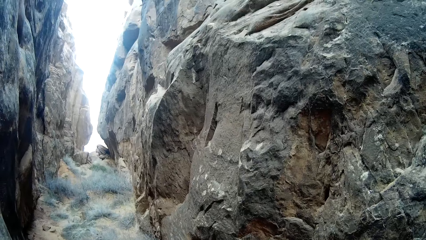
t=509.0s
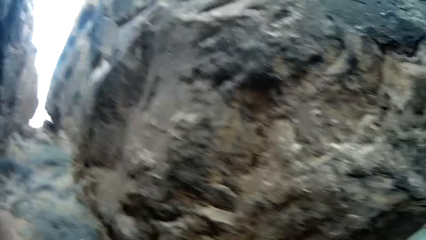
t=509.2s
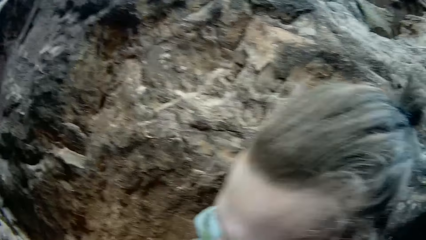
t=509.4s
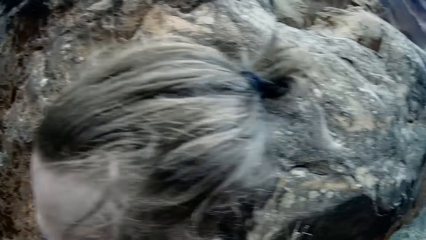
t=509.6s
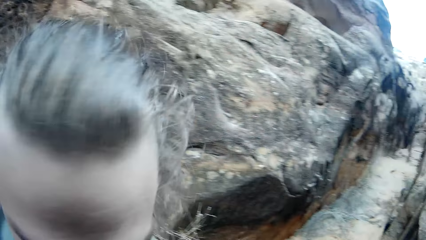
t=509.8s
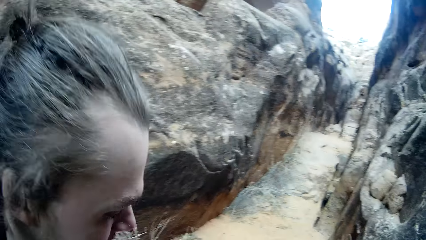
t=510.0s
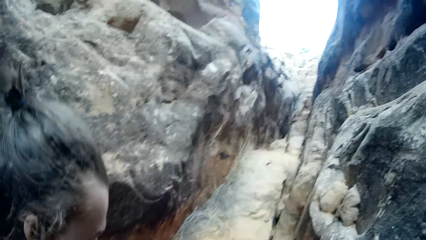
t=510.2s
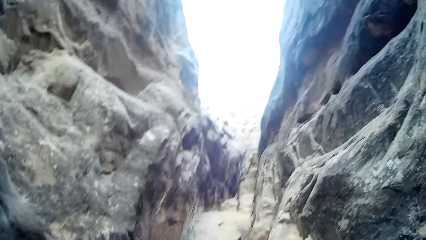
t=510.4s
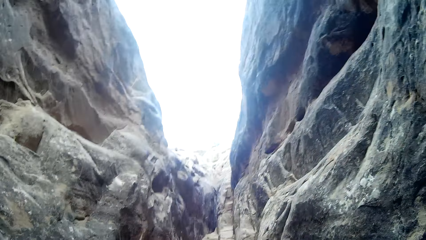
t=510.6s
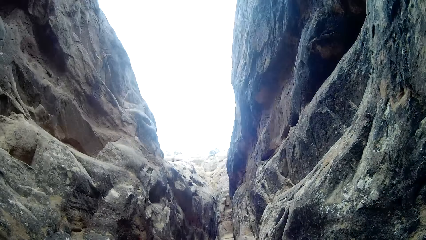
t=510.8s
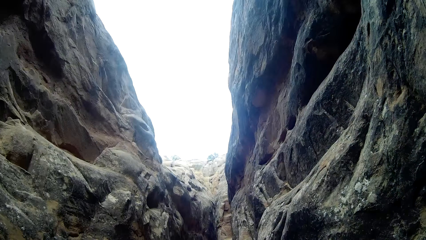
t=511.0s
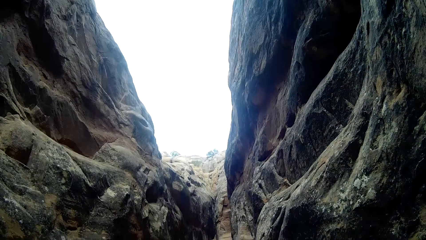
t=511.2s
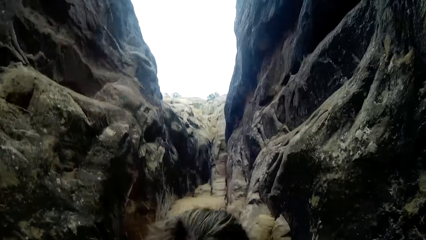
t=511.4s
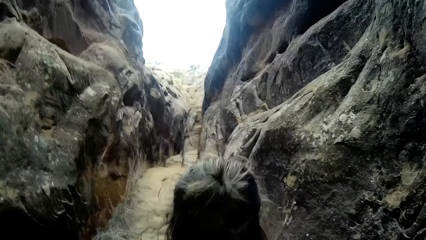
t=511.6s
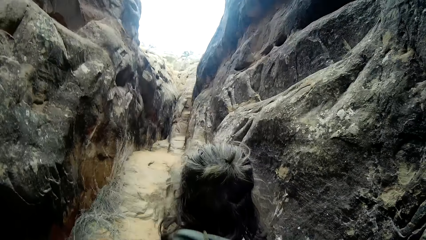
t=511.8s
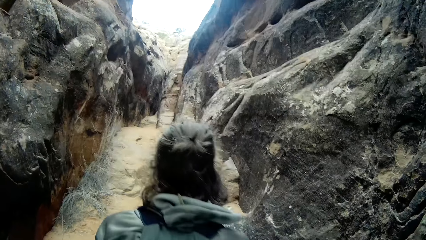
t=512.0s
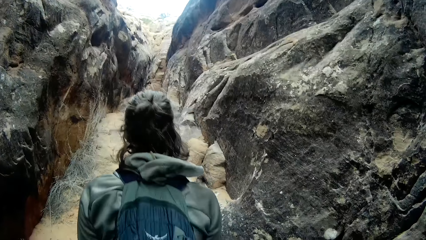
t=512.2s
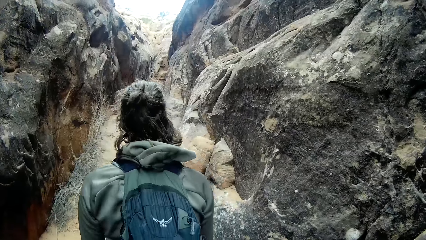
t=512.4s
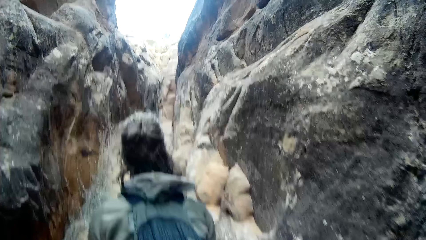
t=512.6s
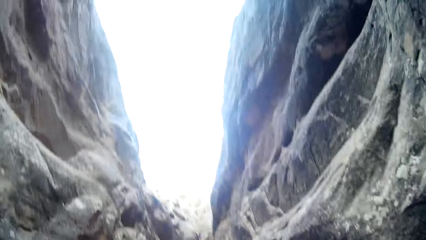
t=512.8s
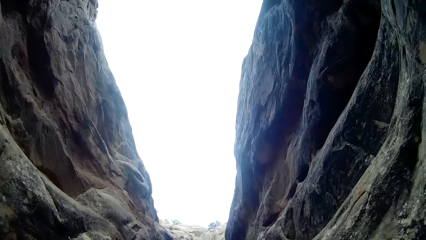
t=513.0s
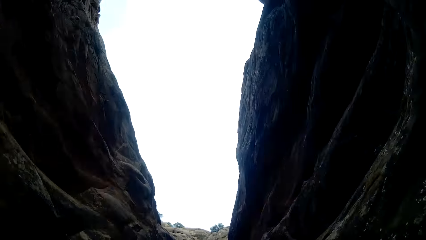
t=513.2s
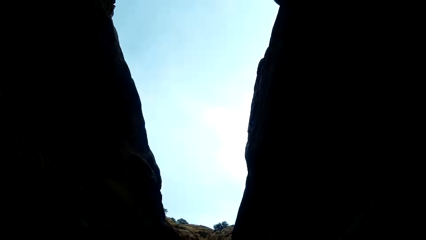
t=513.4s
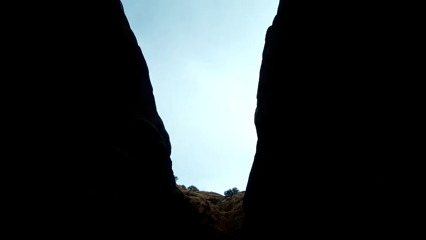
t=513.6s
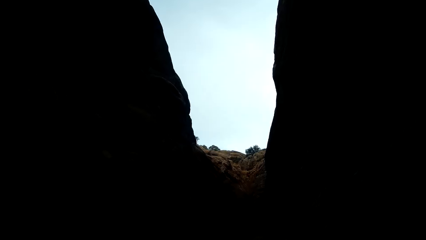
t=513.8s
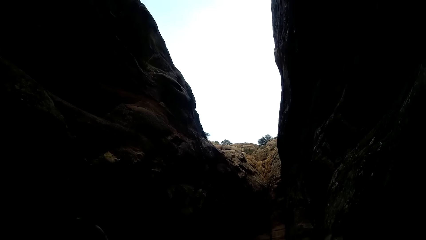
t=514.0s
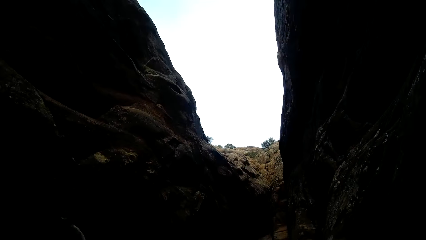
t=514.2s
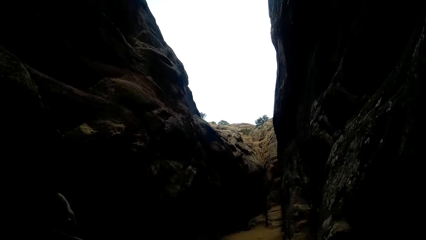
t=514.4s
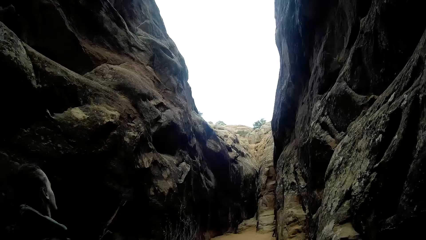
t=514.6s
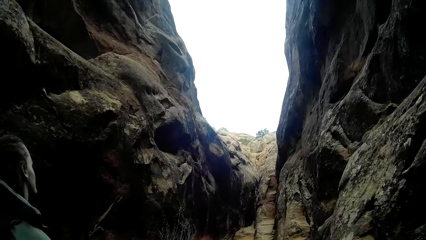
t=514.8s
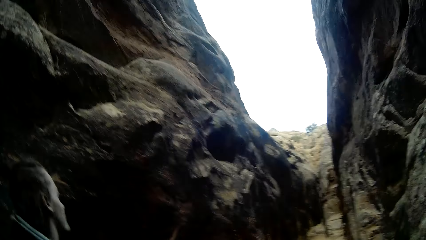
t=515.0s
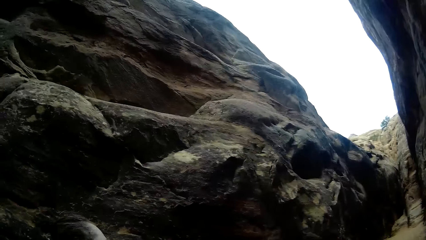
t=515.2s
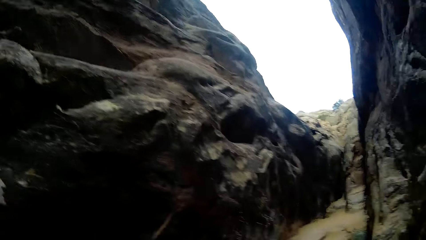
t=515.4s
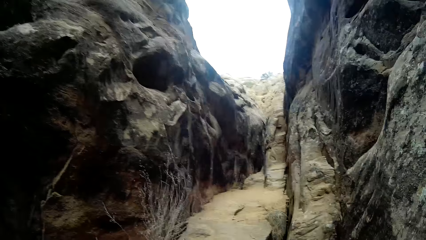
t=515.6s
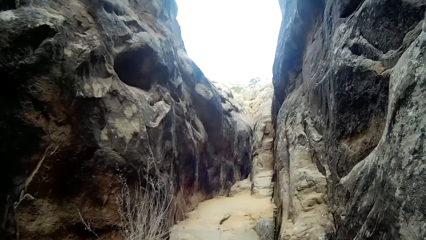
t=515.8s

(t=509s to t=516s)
The man walks on the mountain.

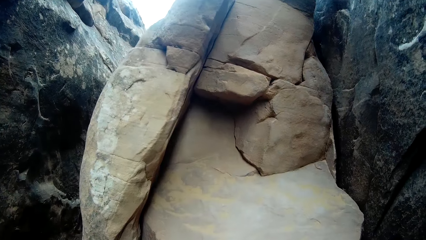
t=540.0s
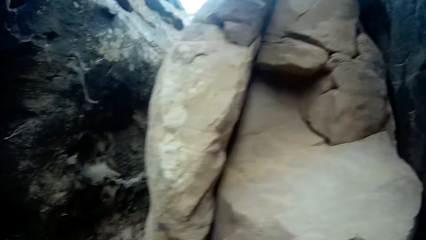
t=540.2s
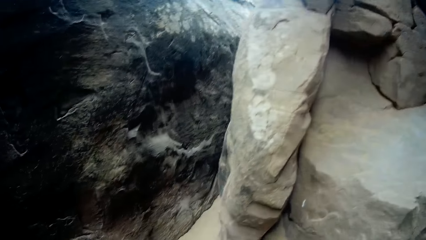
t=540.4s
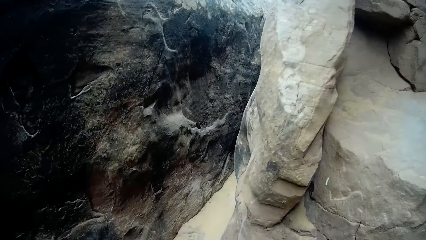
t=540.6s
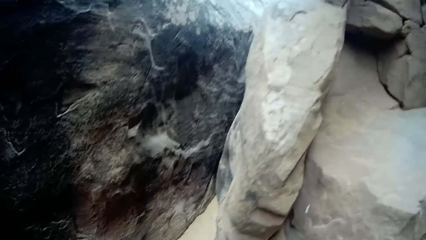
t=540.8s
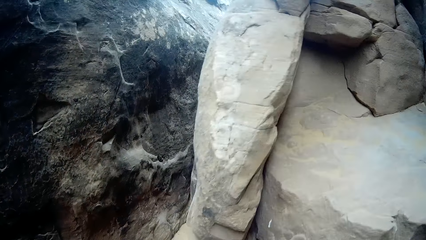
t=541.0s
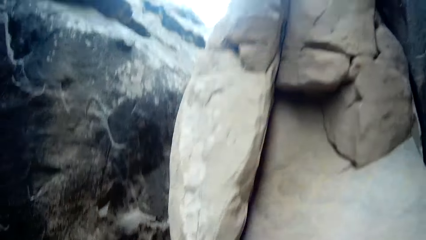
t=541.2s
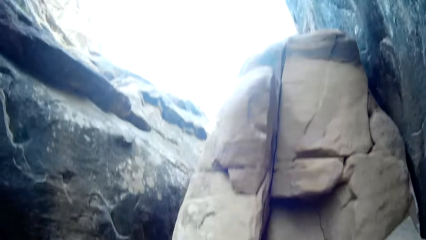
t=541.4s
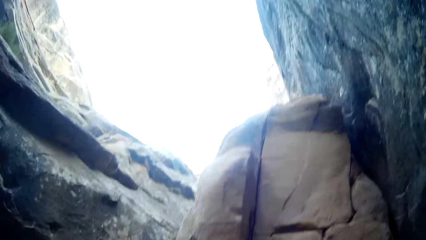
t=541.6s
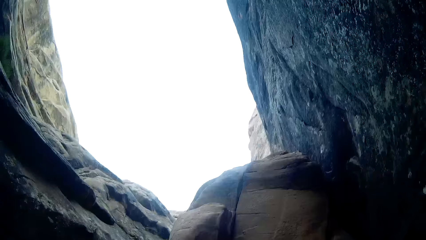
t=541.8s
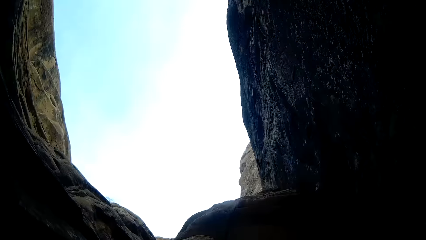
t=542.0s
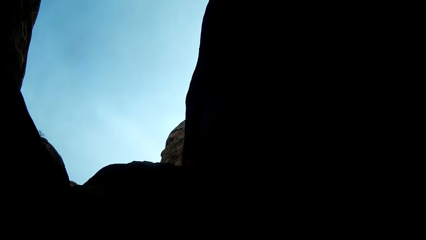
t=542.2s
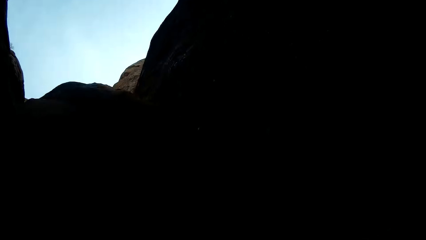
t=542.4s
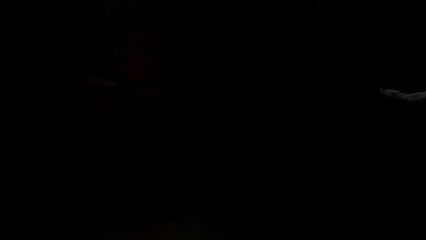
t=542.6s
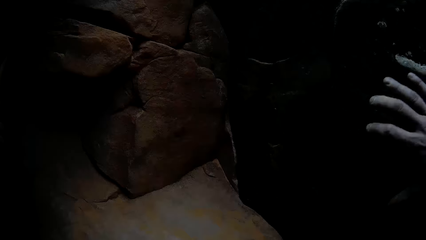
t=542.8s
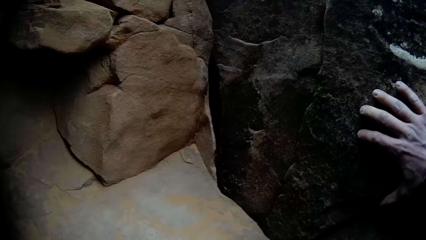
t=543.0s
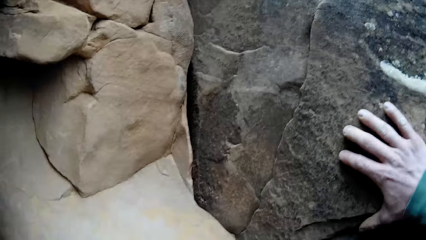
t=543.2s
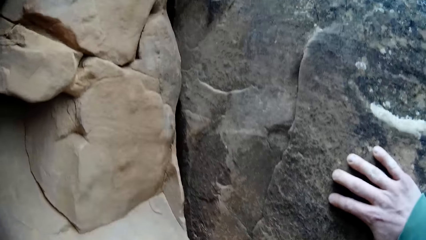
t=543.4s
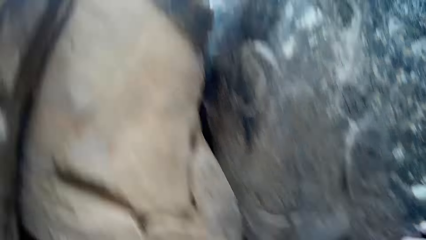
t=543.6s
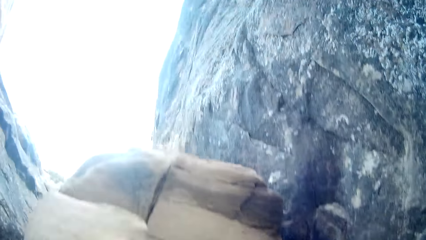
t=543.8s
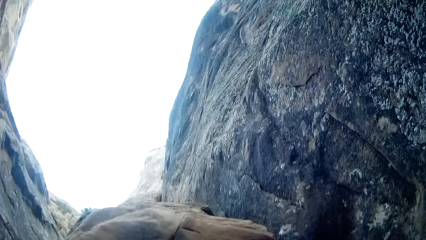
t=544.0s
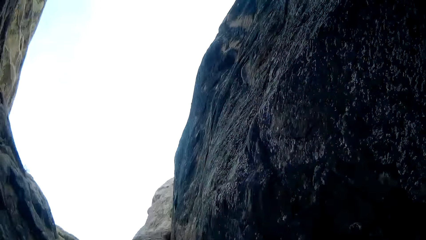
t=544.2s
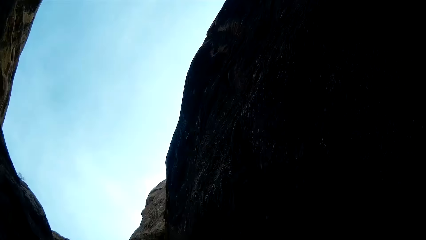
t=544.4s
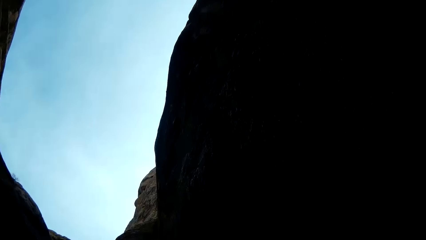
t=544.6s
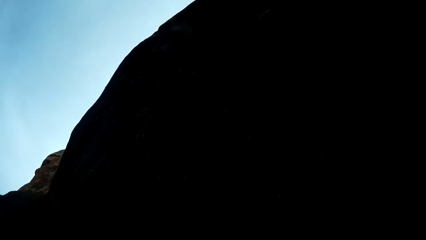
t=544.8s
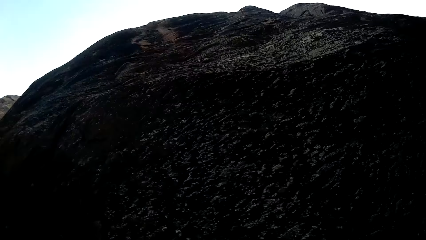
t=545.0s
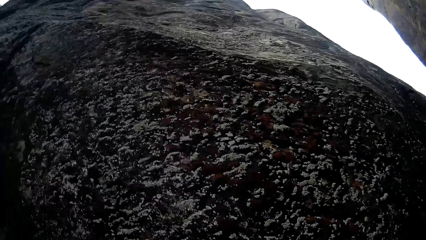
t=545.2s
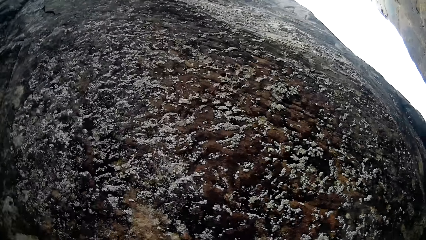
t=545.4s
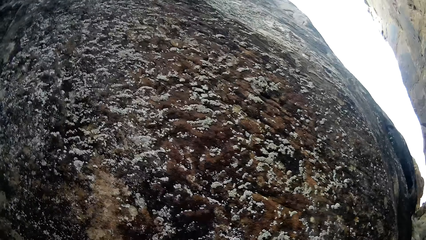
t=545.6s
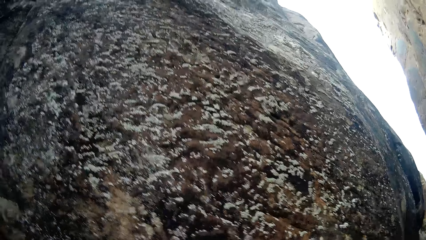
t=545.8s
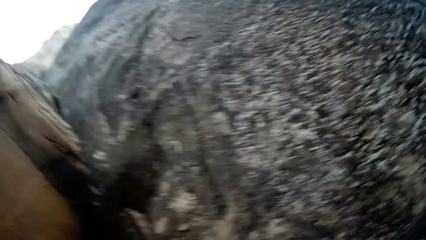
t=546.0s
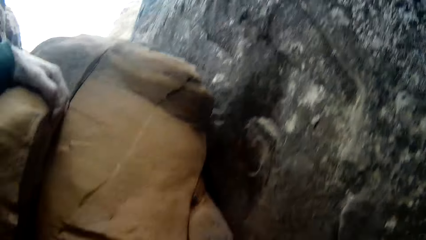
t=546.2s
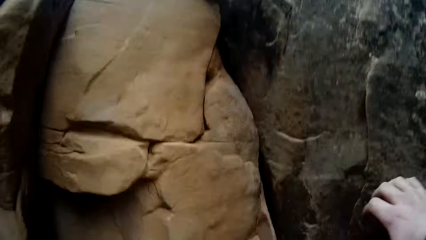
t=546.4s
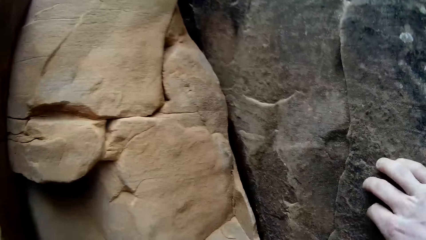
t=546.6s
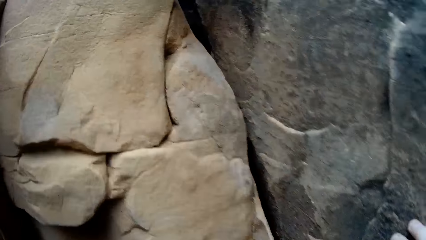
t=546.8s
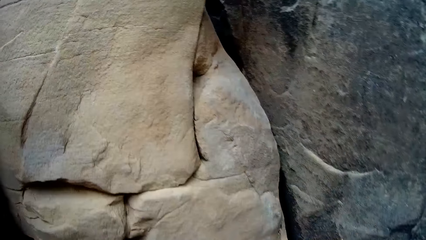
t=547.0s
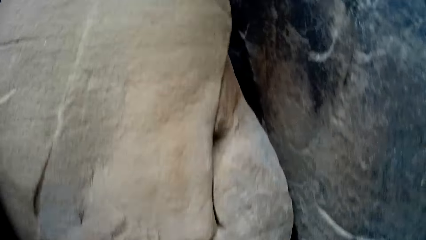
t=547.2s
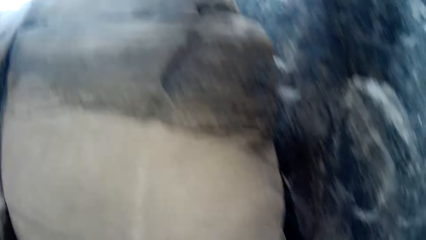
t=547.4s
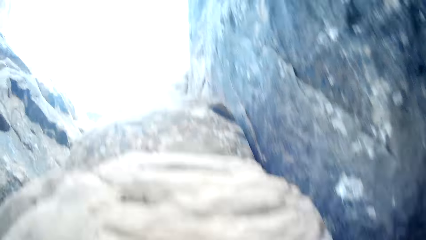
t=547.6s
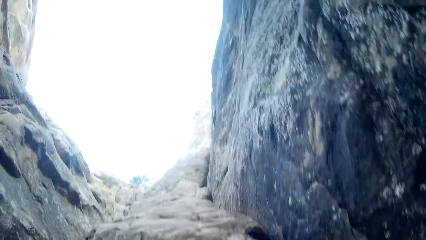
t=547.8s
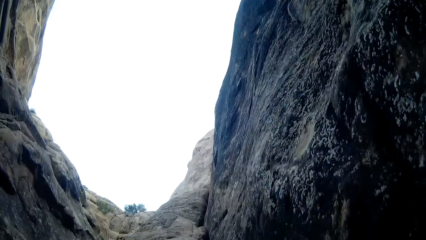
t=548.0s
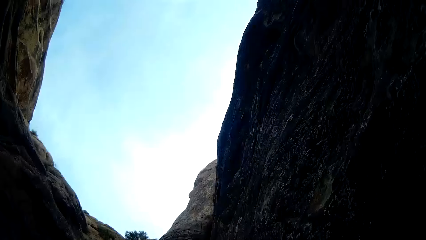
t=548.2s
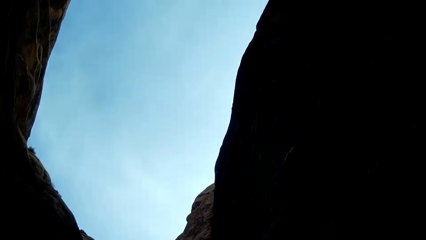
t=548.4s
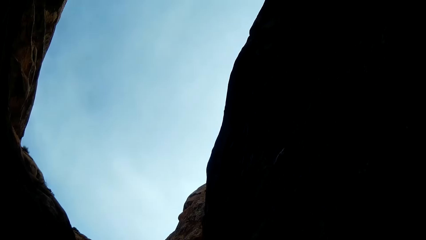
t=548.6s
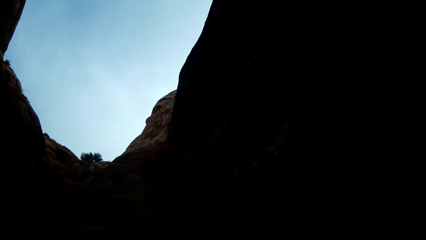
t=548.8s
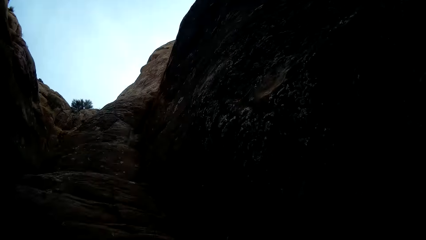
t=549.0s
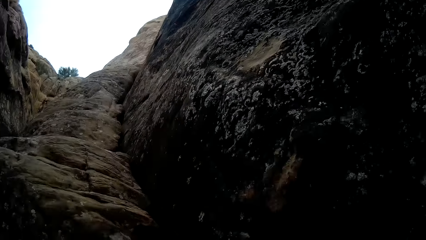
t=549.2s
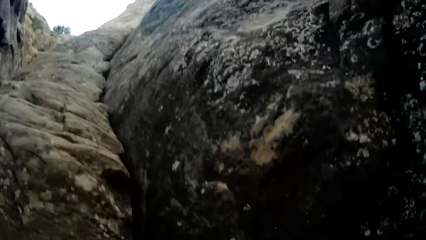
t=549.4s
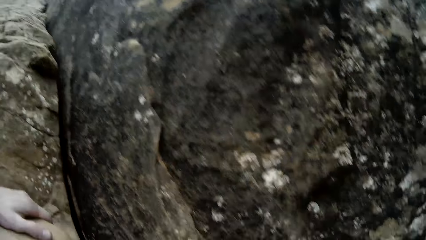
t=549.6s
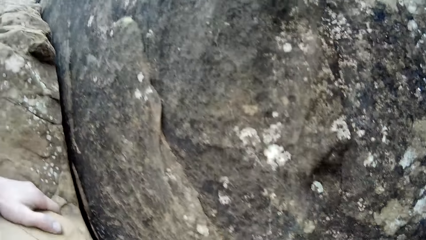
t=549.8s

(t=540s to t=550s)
The camera wearer climbs a mountain.
